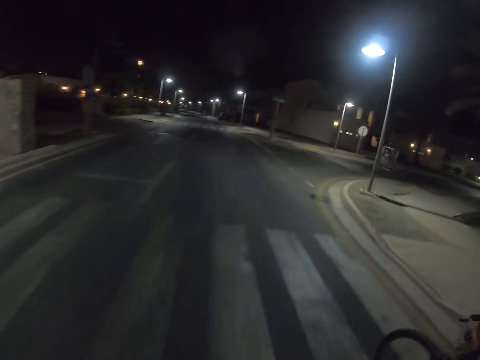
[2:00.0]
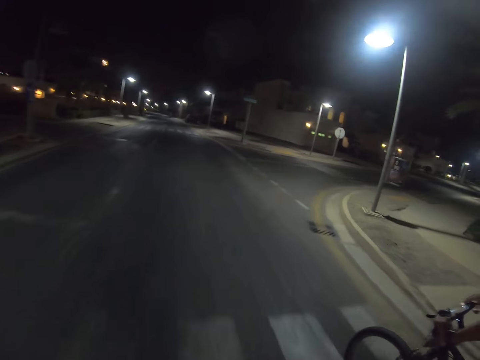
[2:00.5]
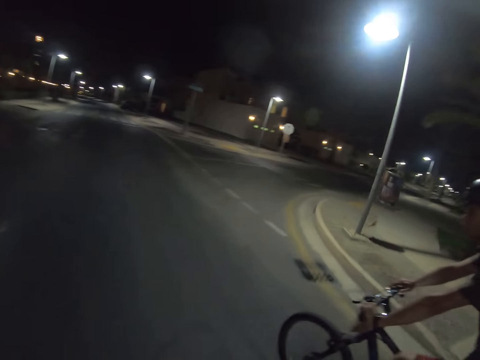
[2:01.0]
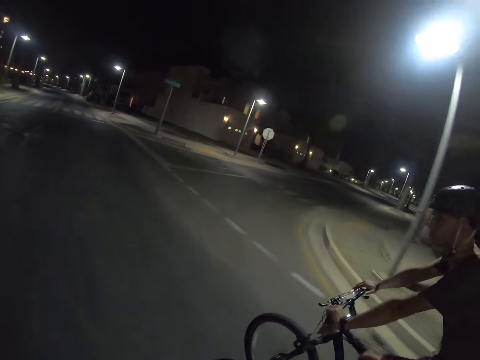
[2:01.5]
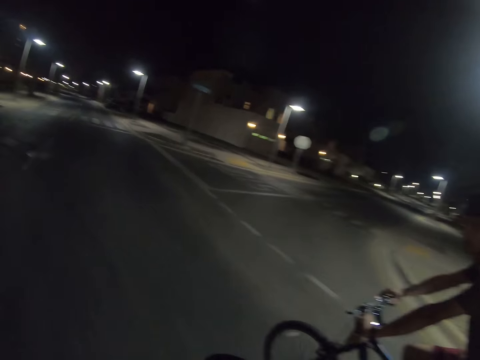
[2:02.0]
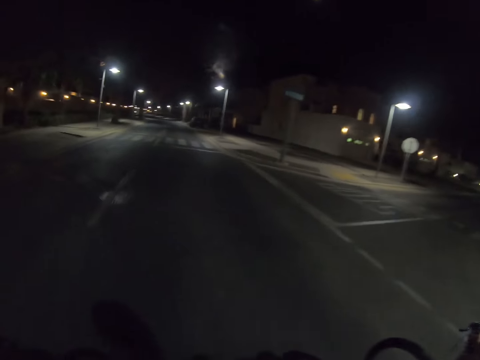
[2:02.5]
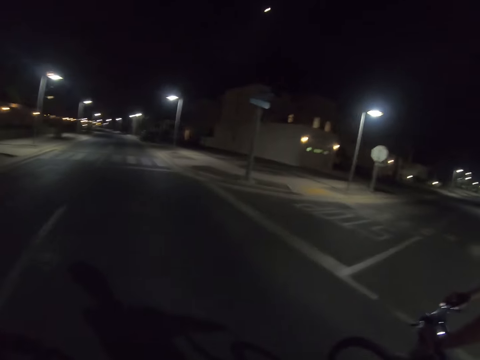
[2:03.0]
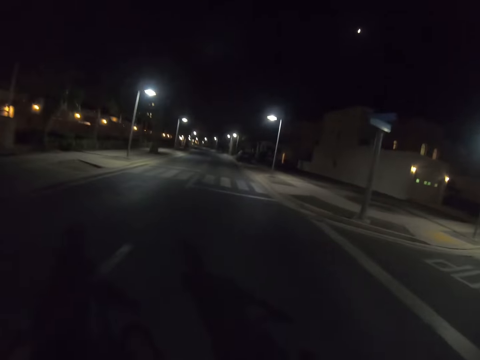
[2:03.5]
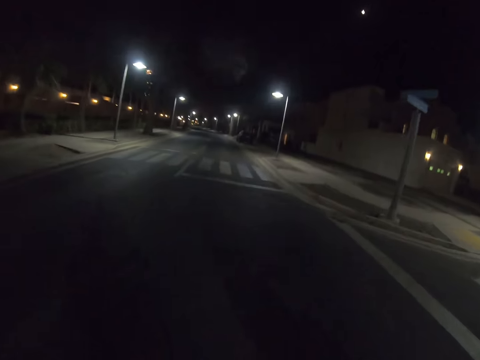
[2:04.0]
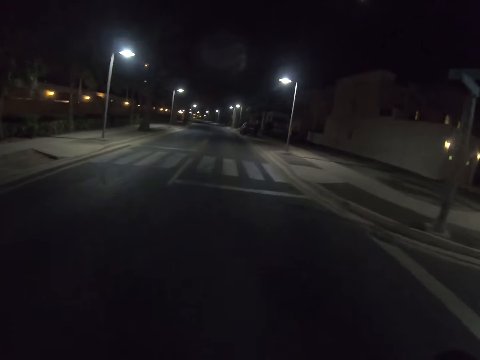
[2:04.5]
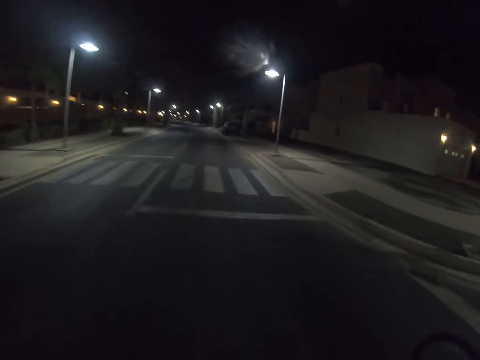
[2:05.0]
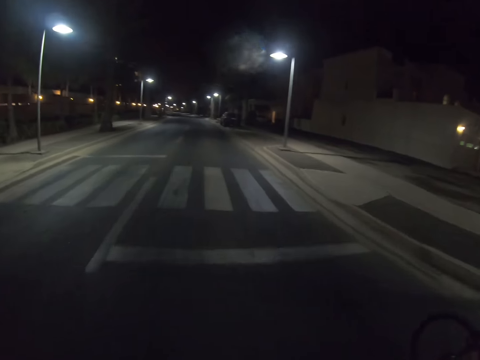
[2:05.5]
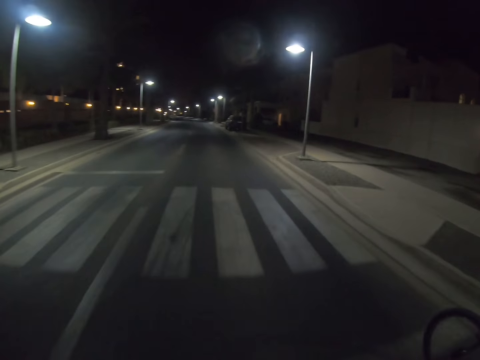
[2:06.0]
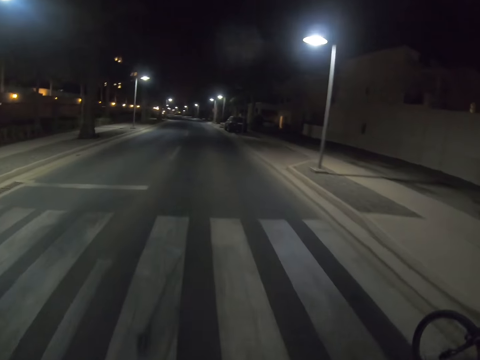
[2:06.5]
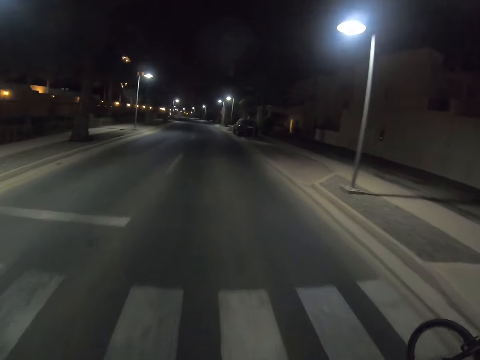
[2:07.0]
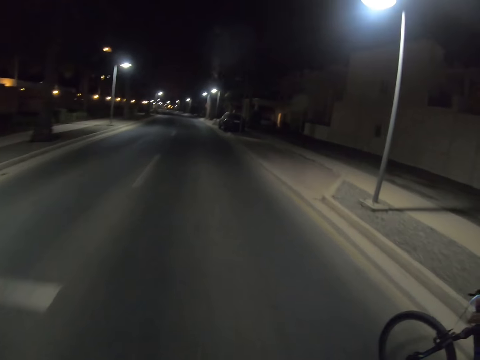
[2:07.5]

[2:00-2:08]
The camera wearer converses with a man. They look forward.

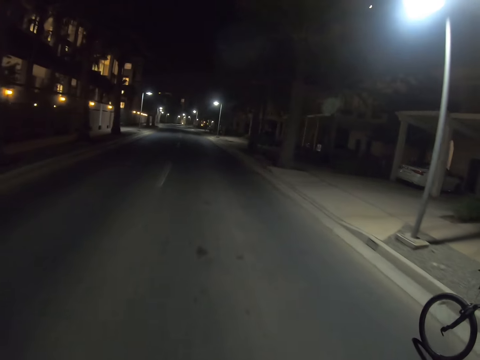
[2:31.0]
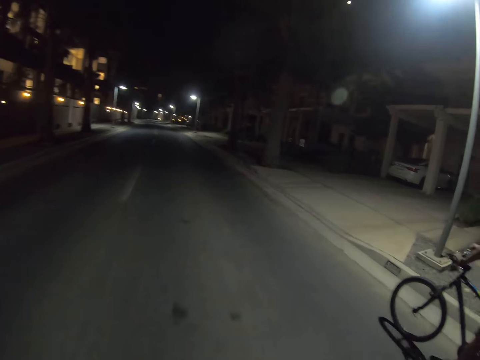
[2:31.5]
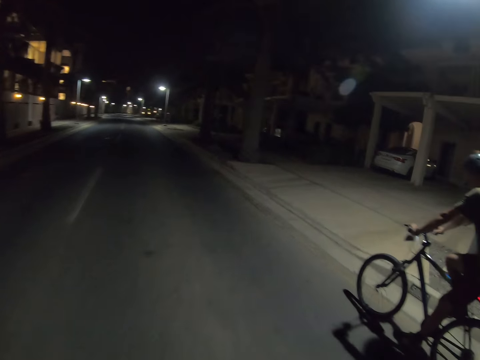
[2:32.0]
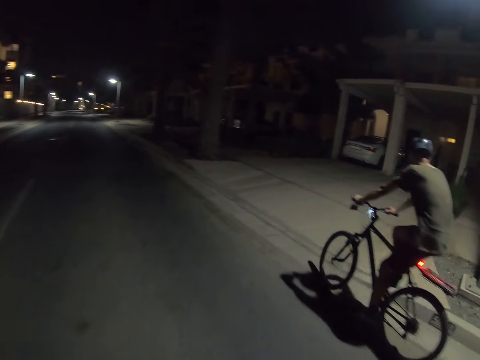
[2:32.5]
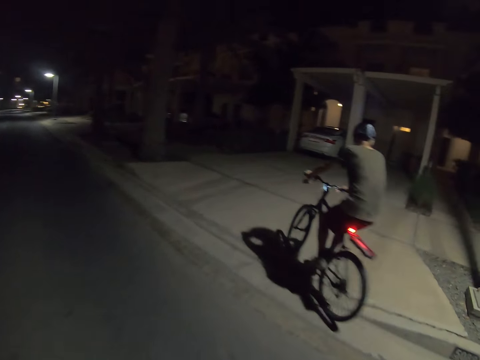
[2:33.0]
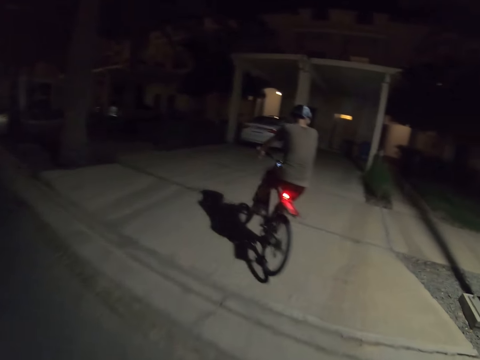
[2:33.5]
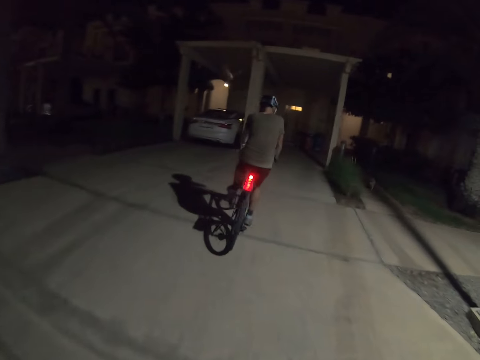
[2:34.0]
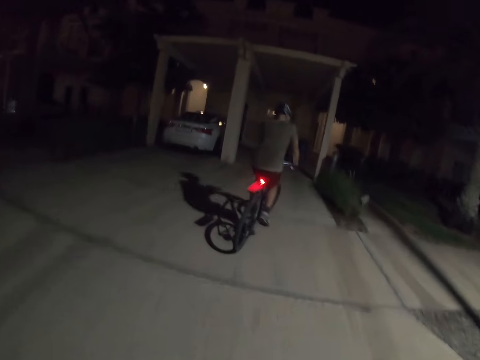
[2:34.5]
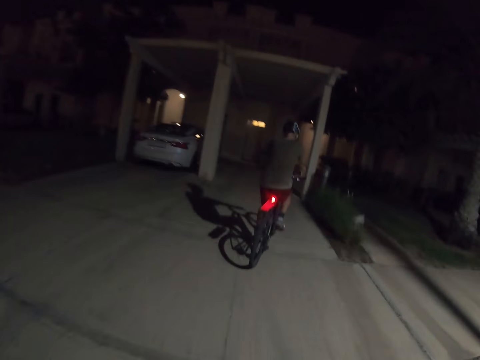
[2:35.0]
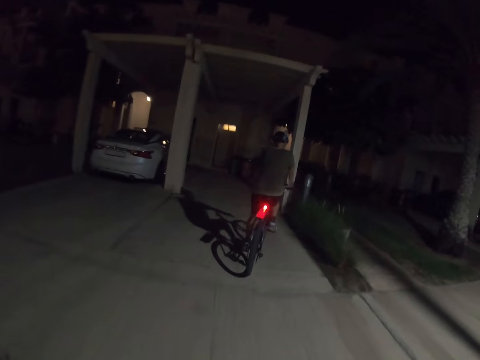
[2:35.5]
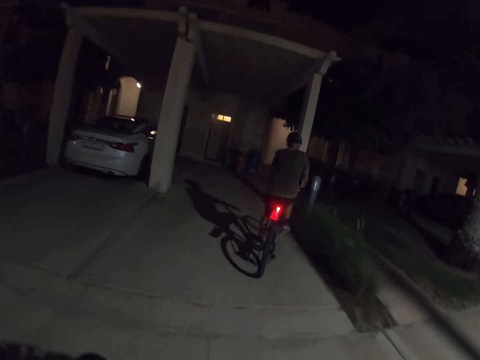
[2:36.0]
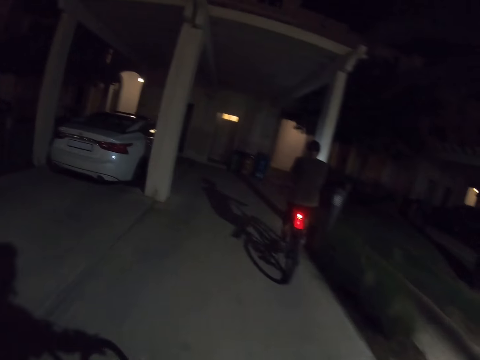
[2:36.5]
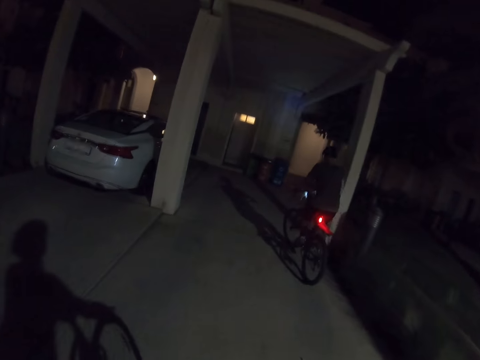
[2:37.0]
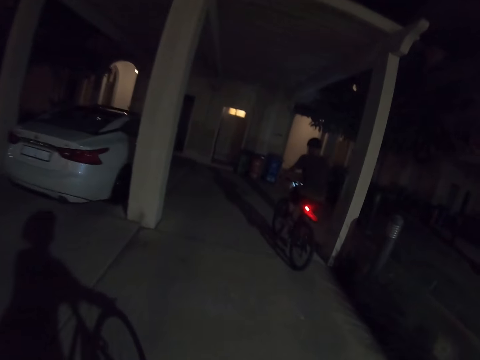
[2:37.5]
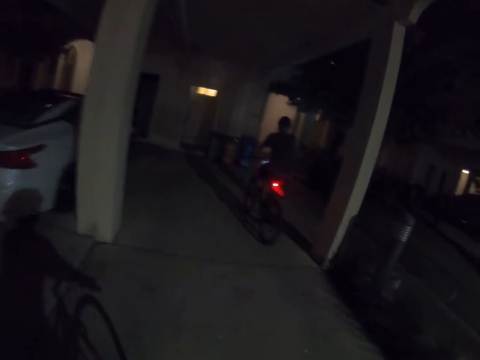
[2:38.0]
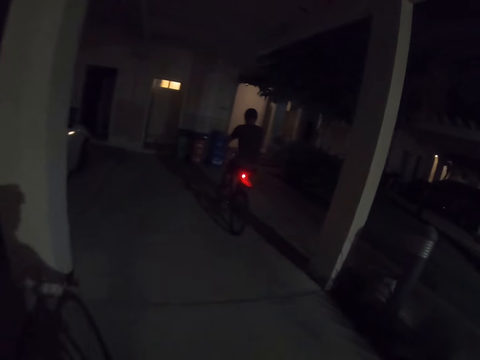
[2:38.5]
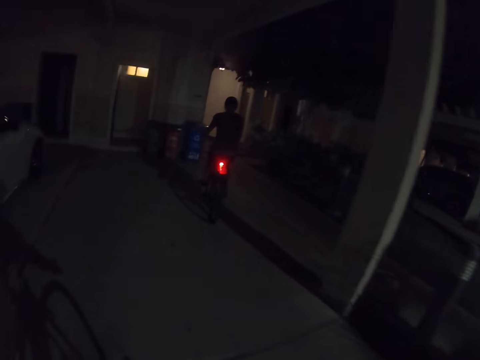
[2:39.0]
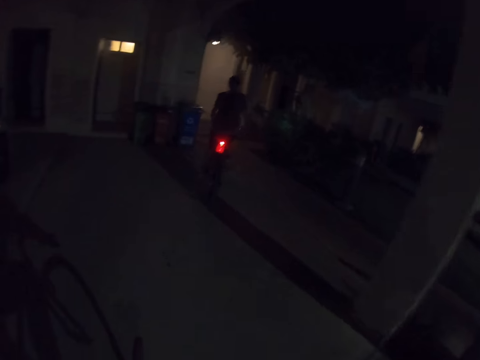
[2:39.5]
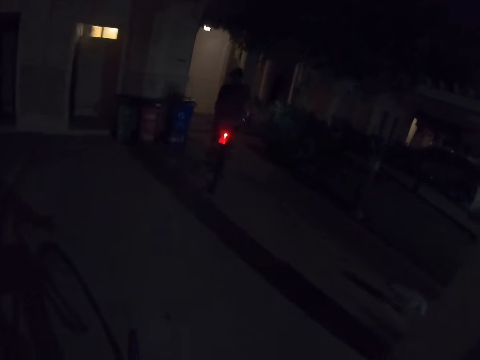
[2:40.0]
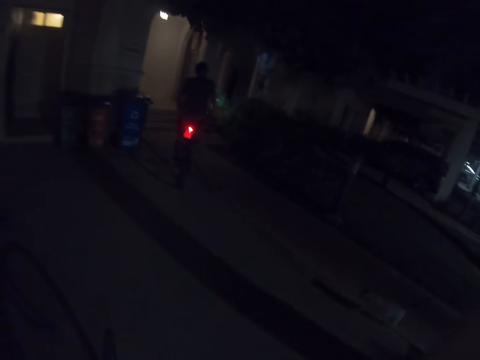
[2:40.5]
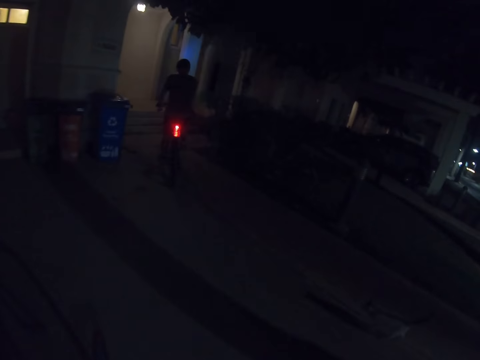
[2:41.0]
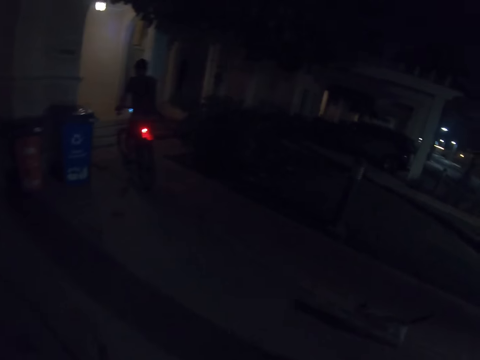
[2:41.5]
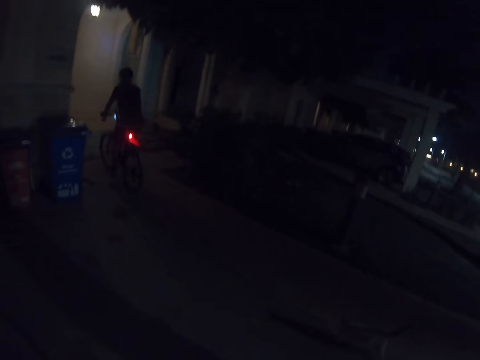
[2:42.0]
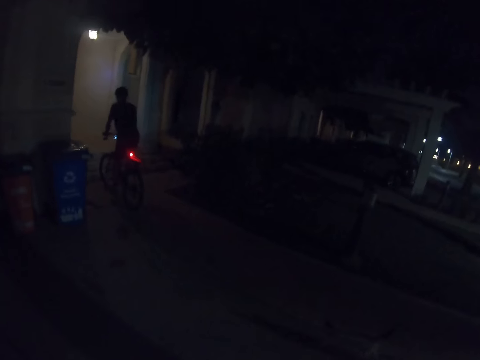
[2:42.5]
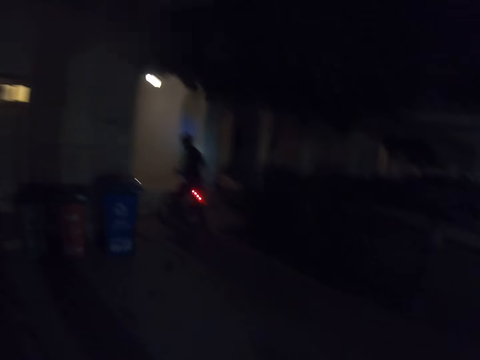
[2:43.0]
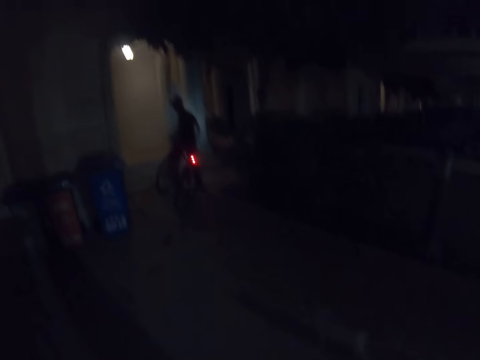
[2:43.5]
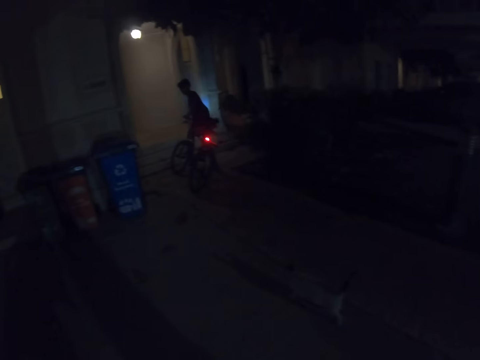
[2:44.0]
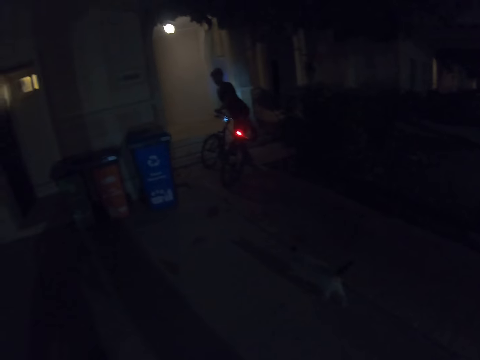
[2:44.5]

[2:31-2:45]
A man turns right. The camera wearer turns right. They ride the bicycle forward. The man gets off the bicycle.

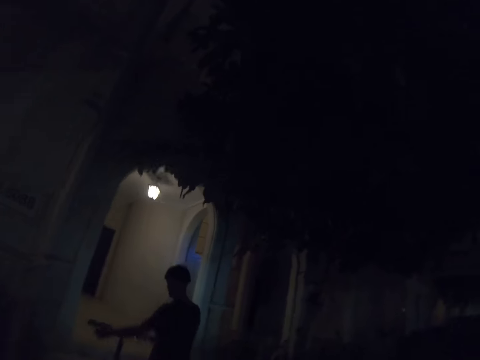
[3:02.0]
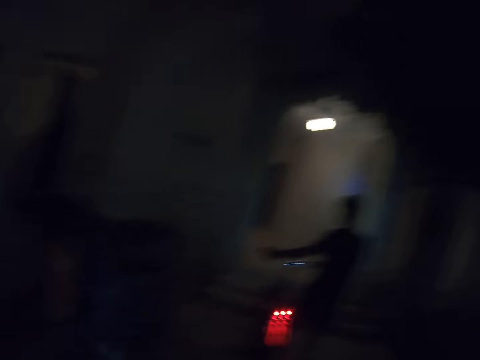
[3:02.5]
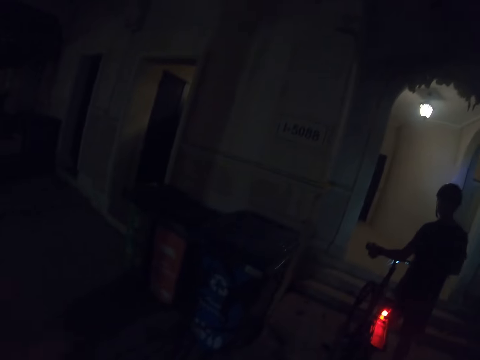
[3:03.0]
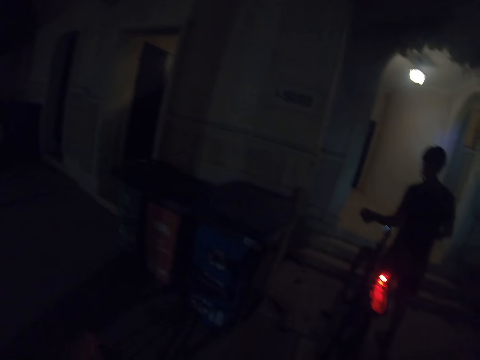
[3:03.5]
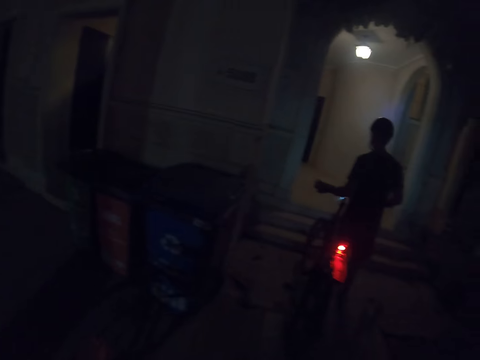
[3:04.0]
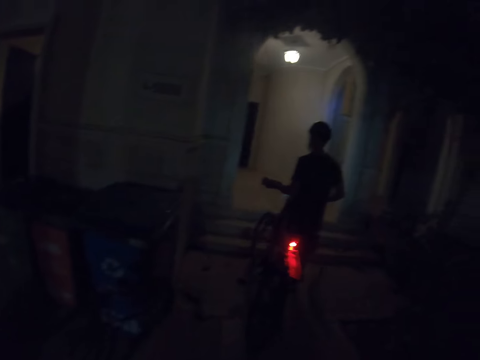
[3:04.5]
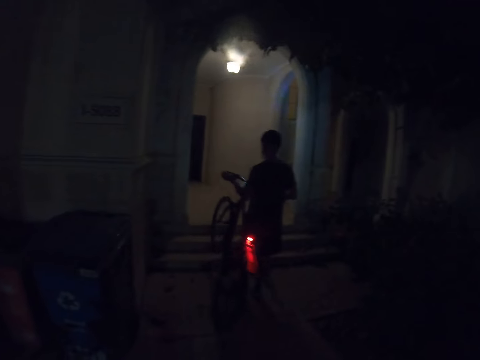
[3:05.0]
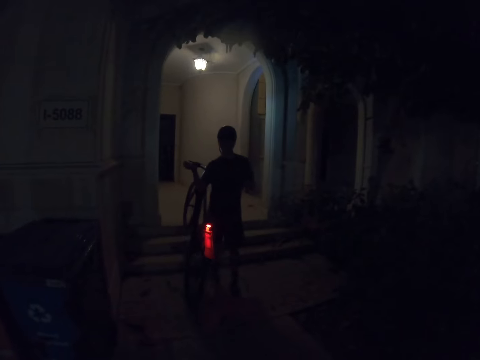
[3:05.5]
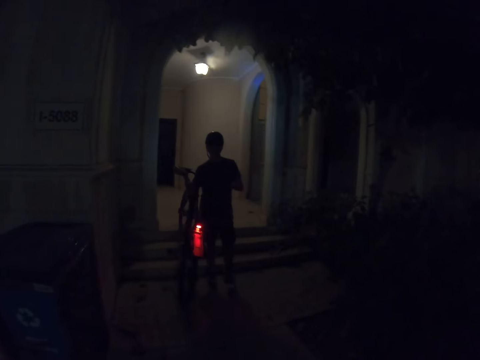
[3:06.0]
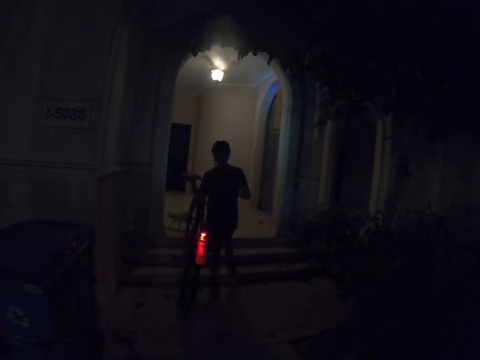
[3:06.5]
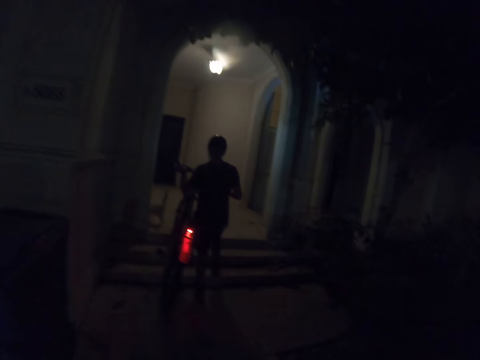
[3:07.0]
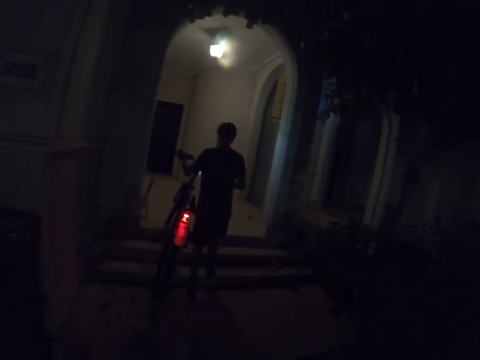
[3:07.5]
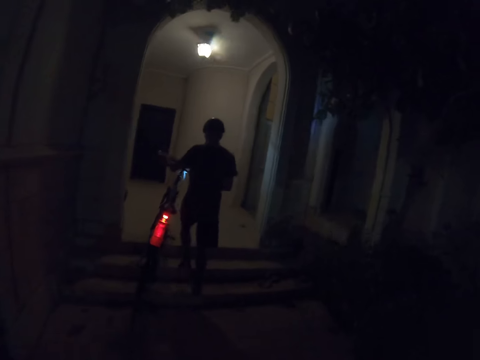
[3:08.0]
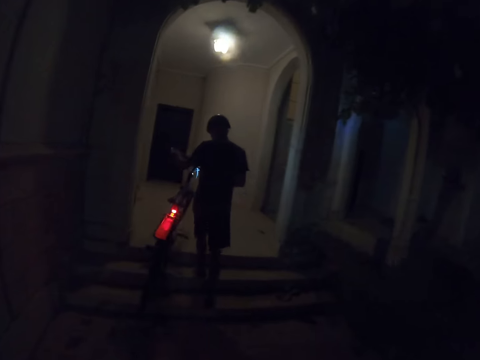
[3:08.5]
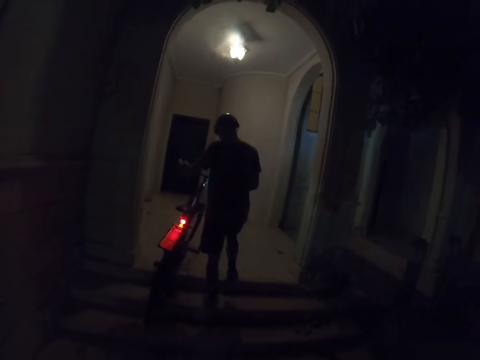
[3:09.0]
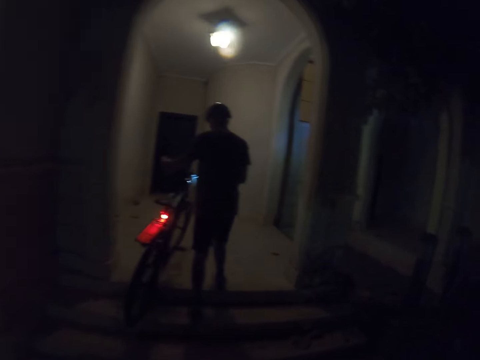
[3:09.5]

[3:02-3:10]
A man pushes a bicycle, lifts the bicycle, and pushes the bicycle. The camera wearer moves the bicycle forward.
